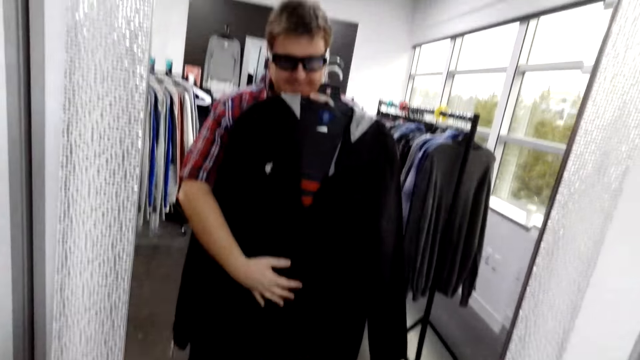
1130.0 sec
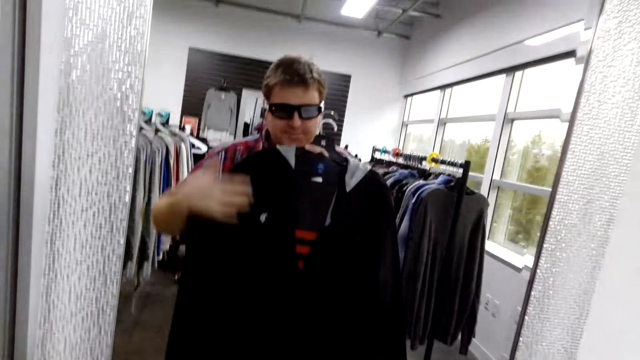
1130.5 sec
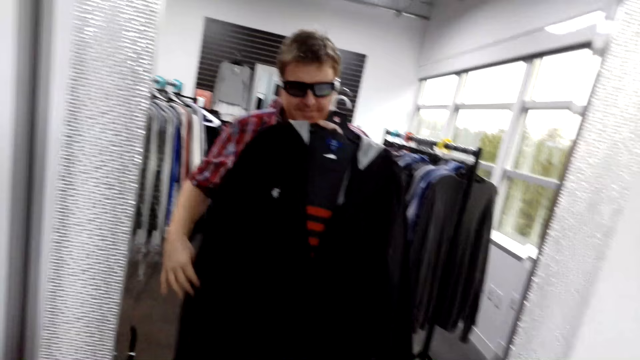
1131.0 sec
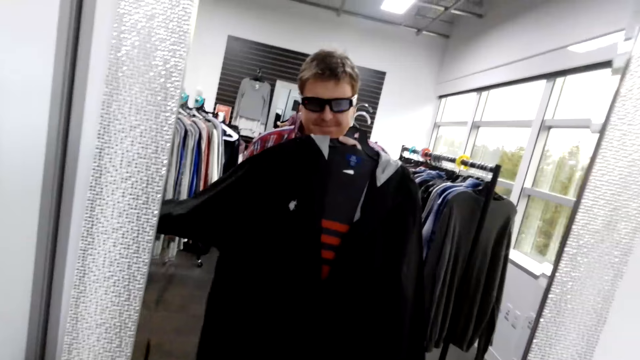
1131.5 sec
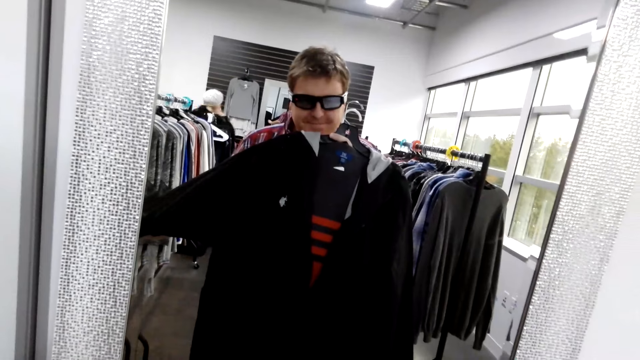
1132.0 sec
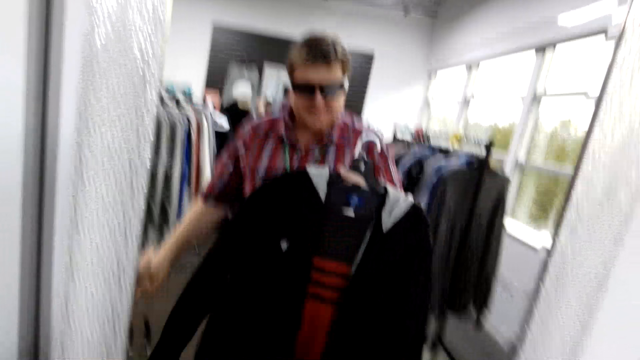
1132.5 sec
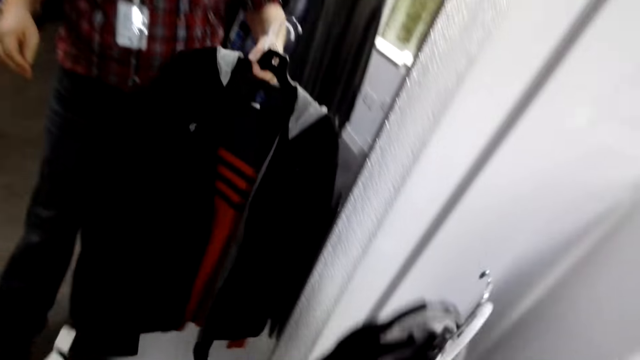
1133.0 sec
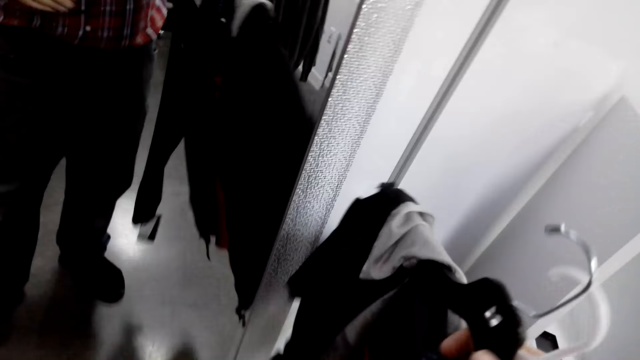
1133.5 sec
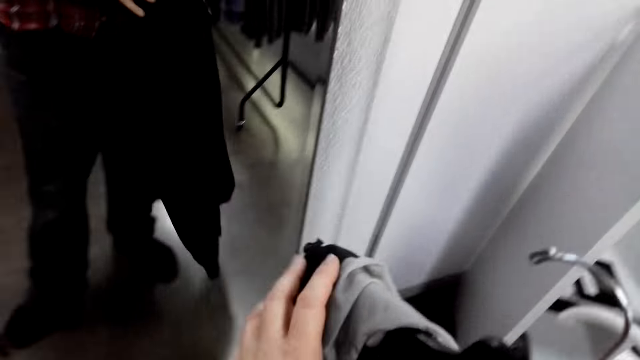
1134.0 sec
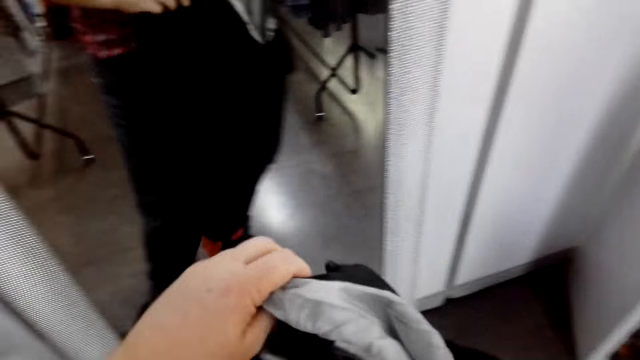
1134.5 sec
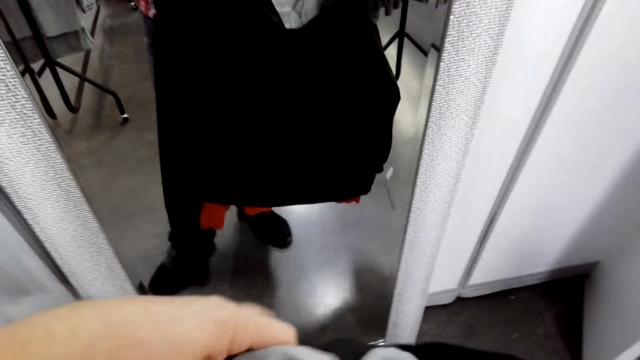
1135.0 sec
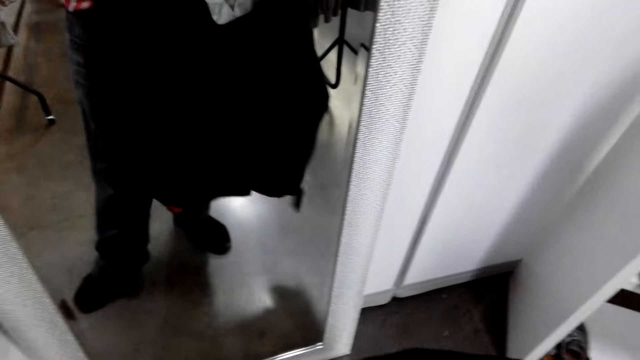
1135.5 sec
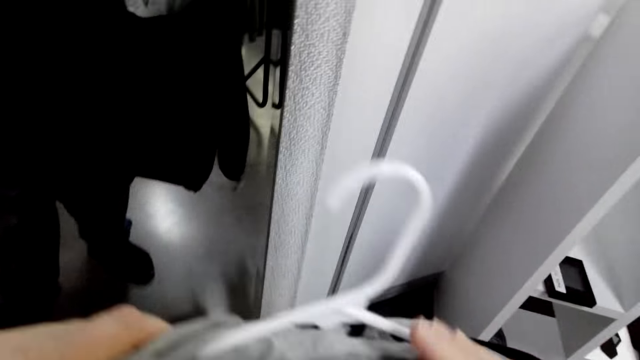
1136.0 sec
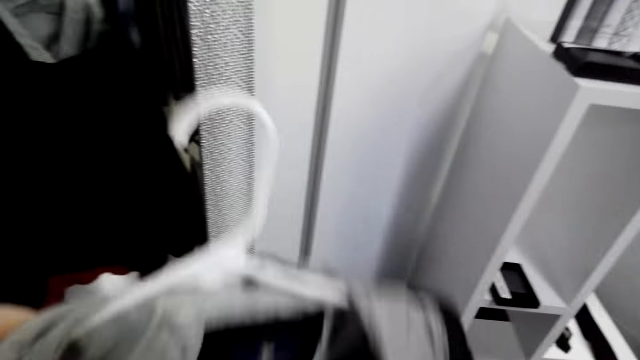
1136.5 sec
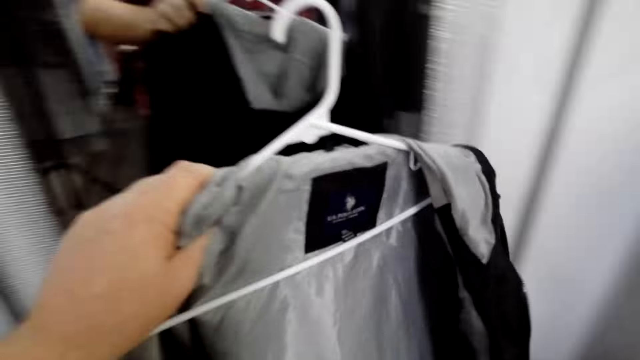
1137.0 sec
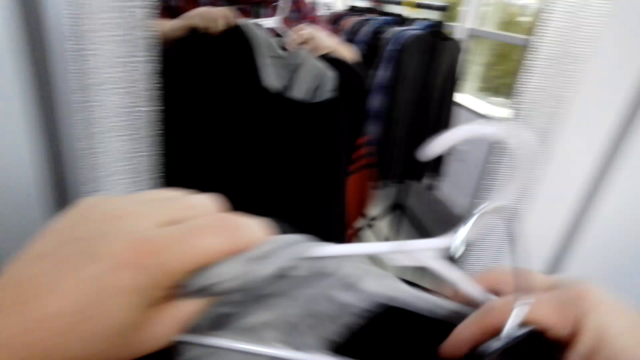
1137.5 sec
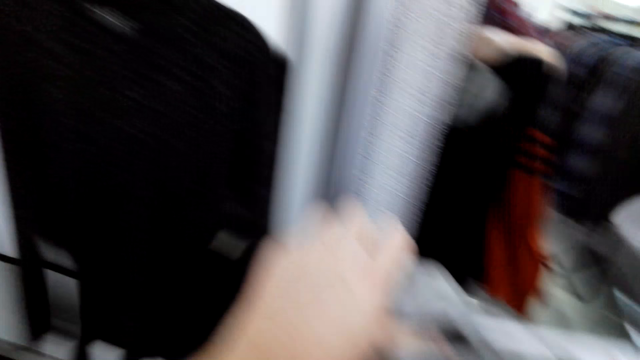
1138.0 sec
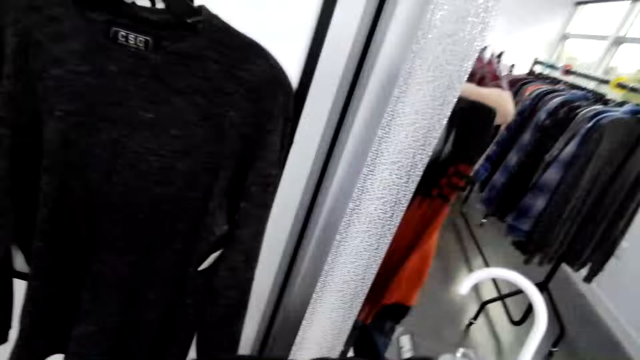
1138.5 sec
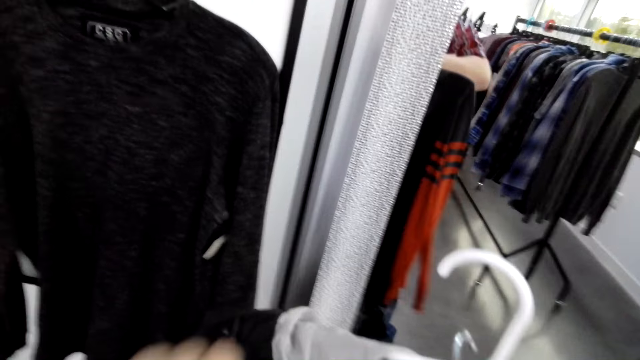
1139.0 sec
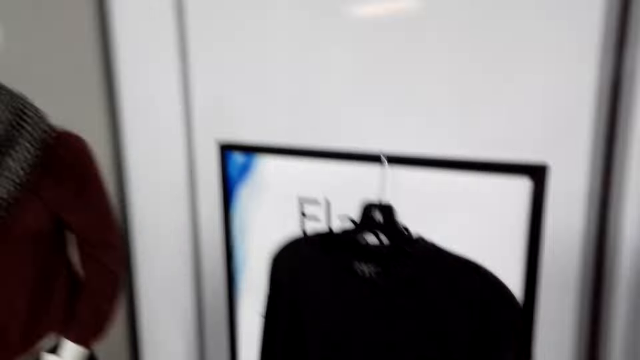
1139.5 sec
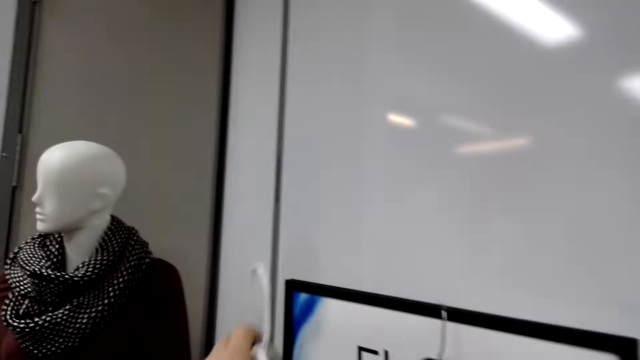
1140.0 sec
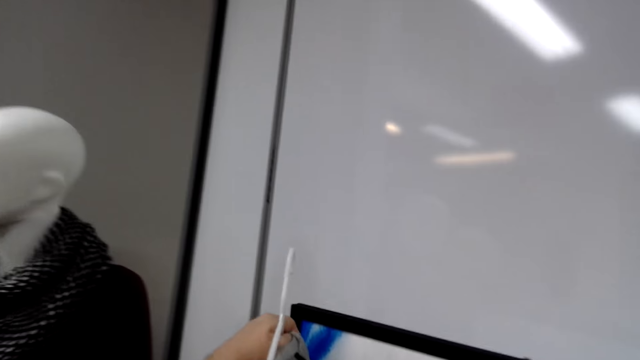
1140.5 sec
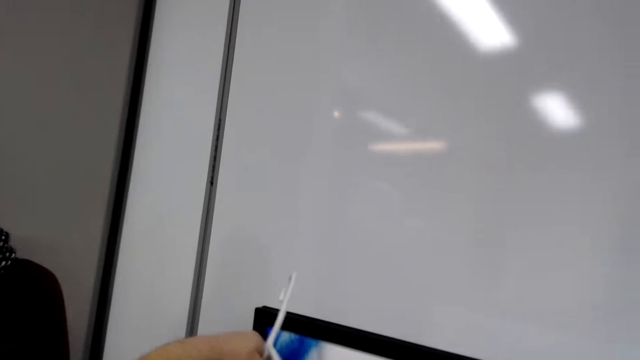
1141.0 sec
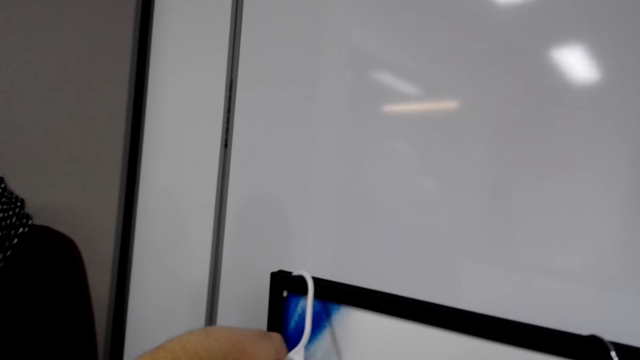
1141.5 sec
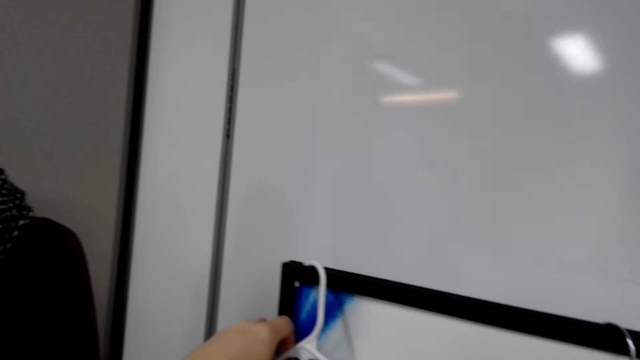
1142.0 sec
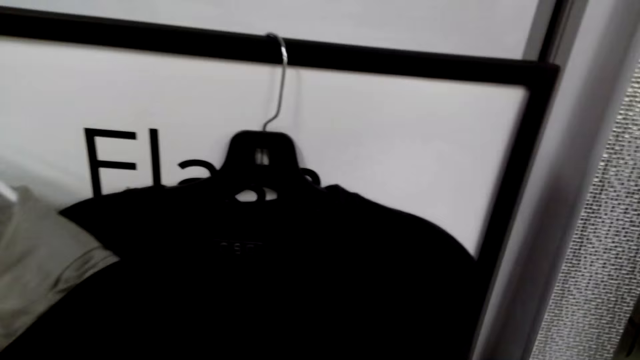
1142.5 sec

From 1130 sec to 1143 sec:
The camera wearer inspects the jacket. They move towards the board. They hang the hanger on the board.

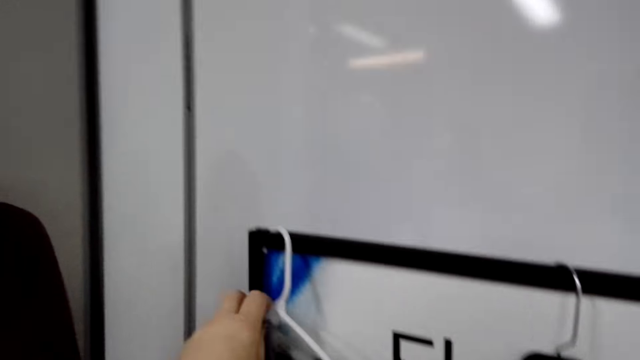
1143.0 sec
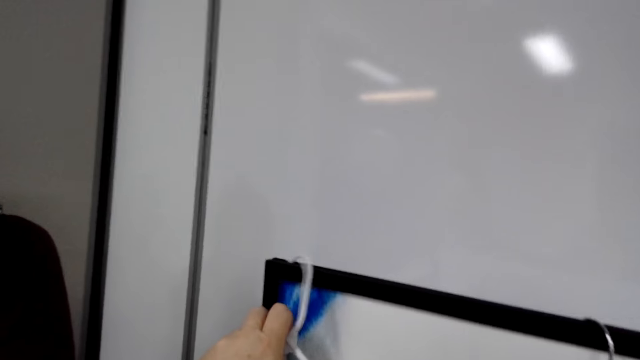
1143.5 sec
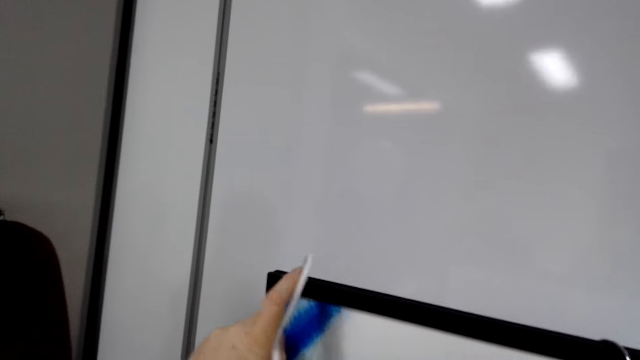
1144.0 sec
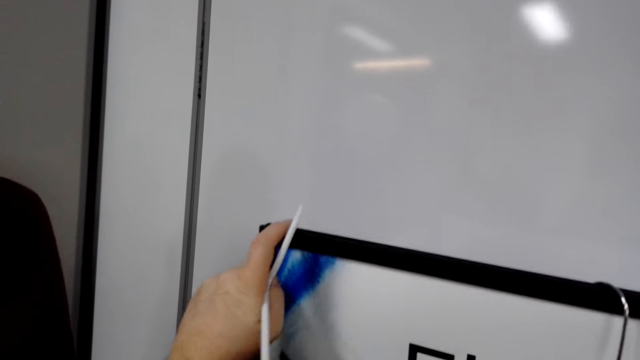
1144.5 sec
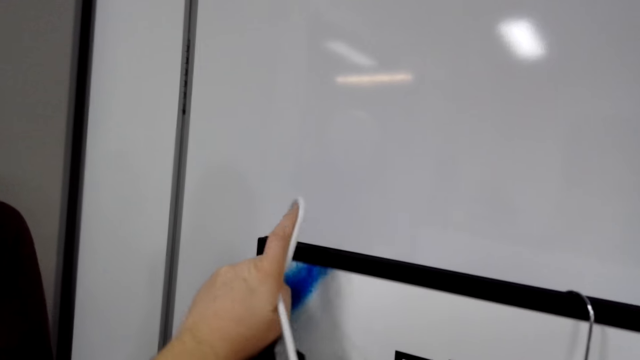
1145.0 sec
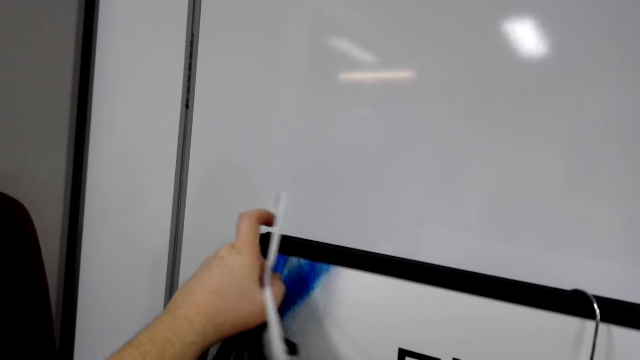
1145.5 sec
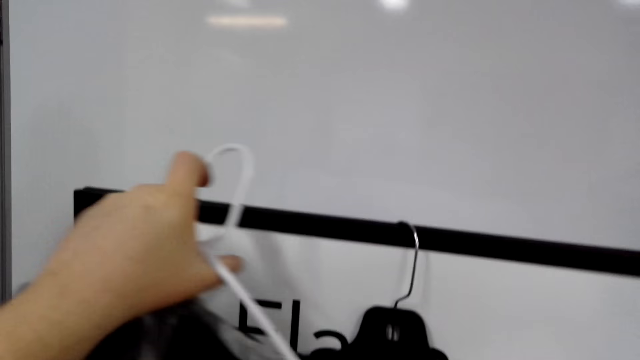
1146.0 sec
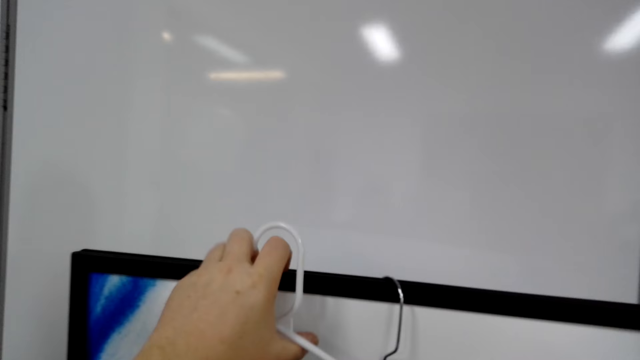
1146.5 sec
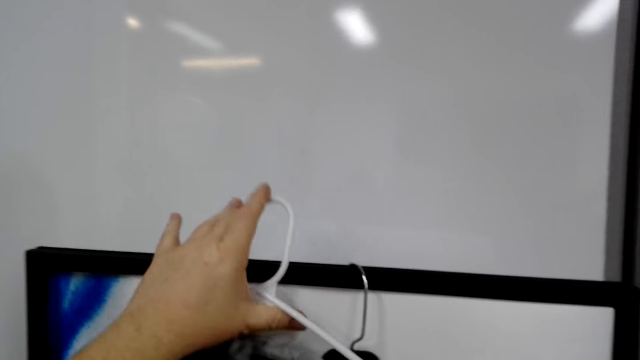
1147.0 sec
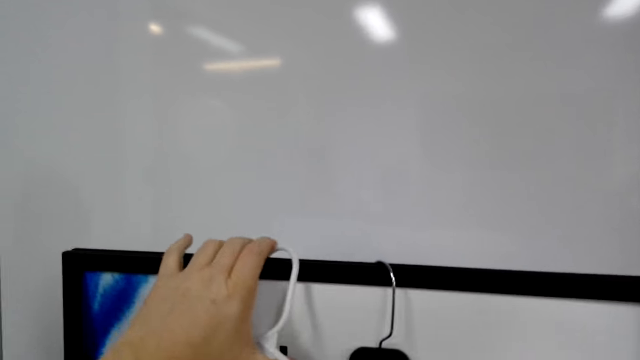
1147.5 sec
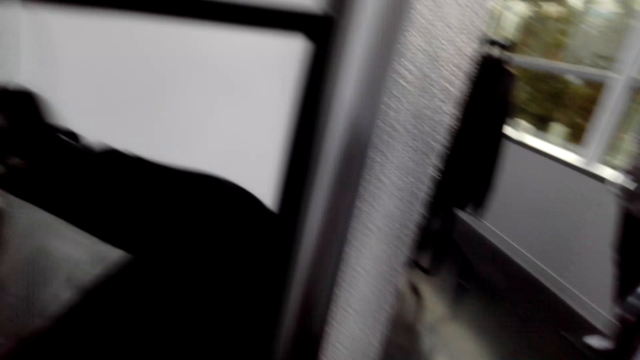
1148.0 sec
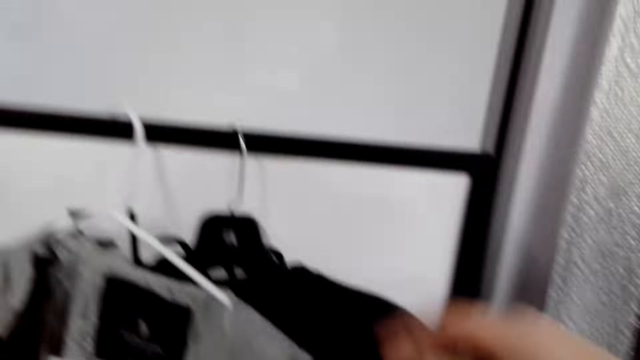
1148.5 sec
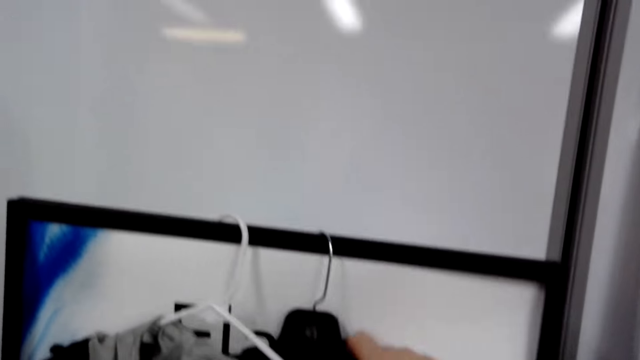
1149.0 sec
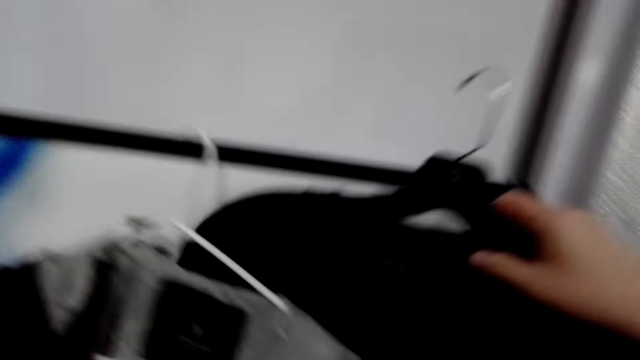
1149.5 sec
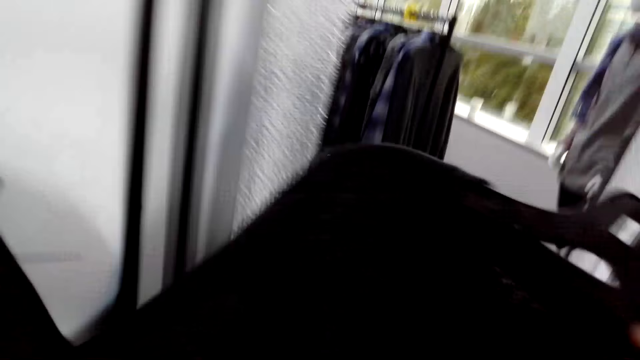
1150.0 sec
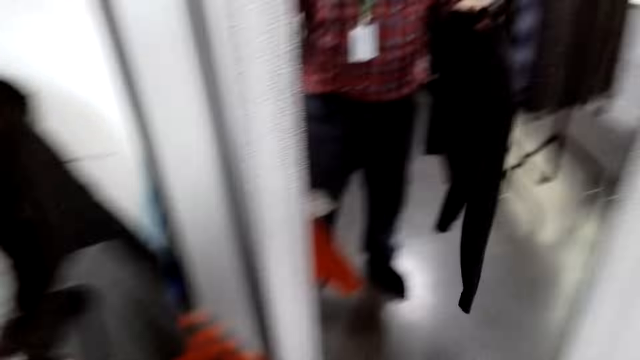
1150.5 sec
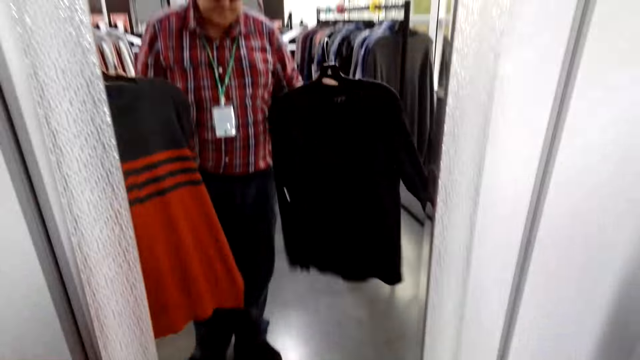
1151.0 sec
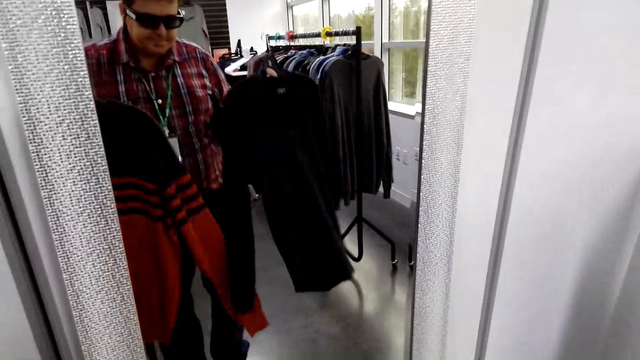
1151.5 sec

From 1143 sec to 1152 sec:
The camera wearer fixes the hanger on the board. They pick clothes. They remove the hanger from the board. They move towards the mirror. They look at himself in the mirror.
